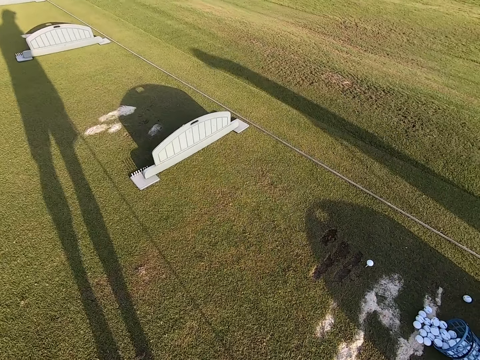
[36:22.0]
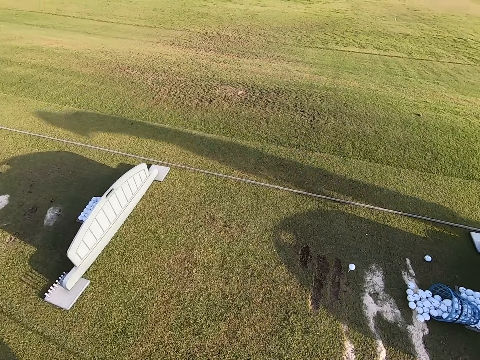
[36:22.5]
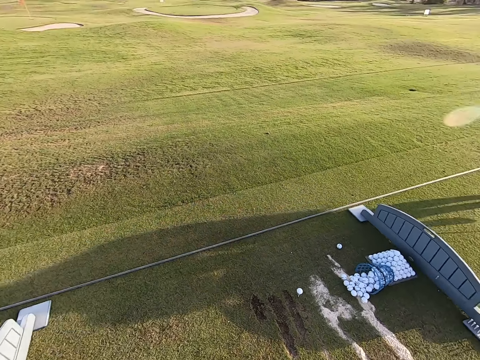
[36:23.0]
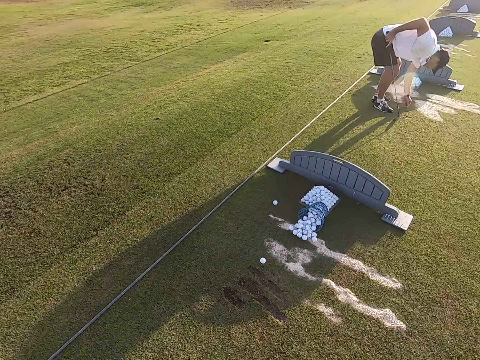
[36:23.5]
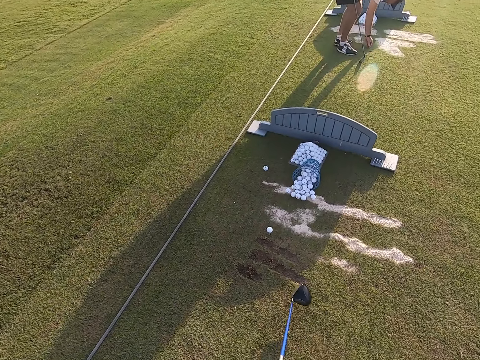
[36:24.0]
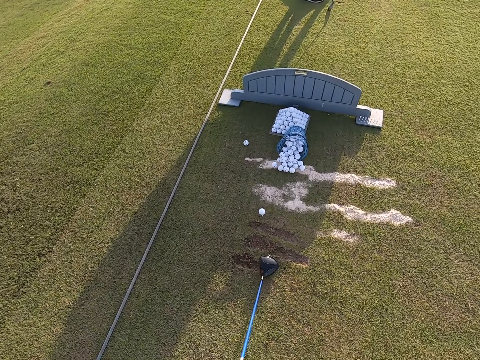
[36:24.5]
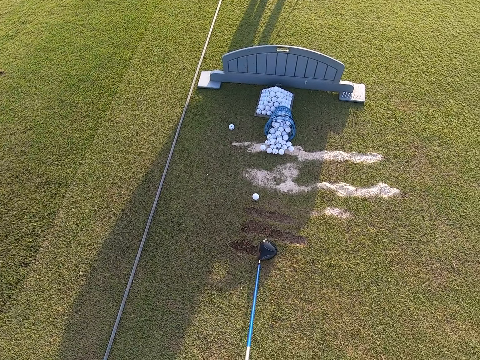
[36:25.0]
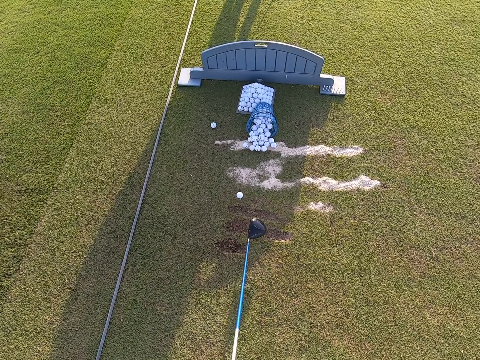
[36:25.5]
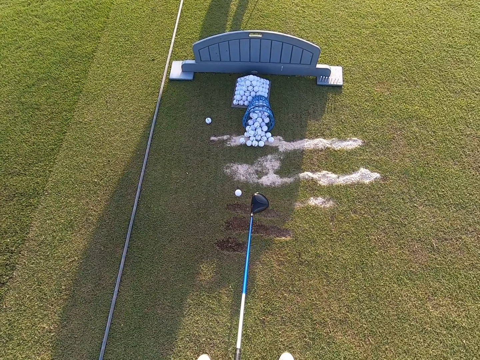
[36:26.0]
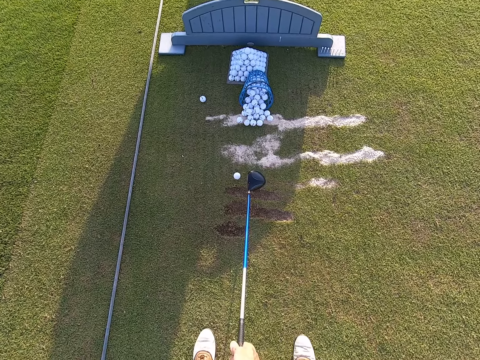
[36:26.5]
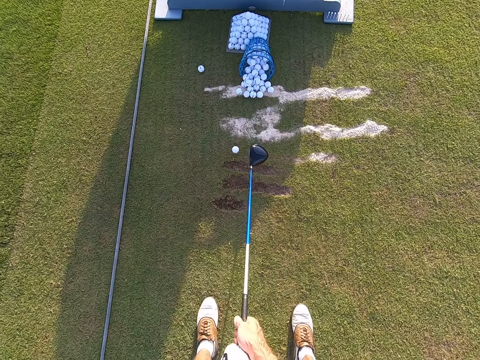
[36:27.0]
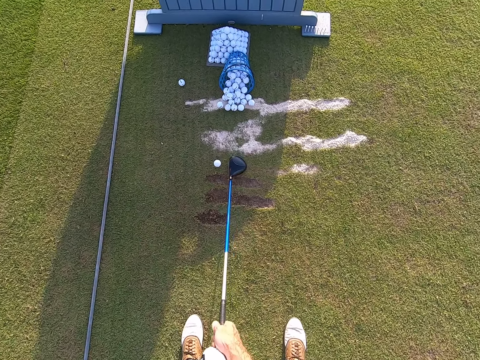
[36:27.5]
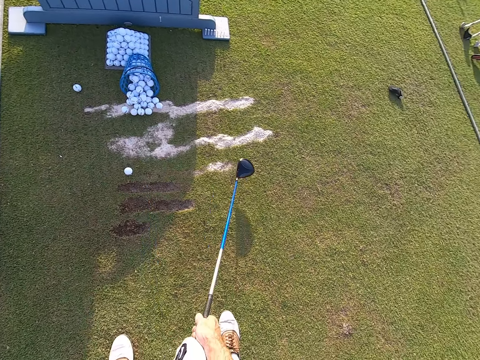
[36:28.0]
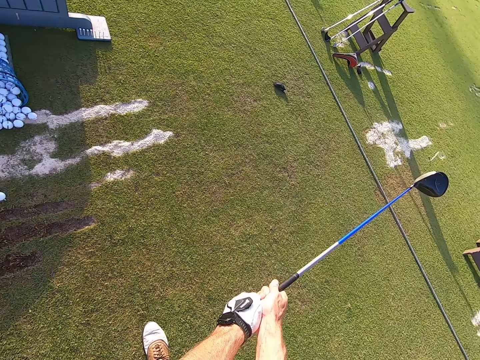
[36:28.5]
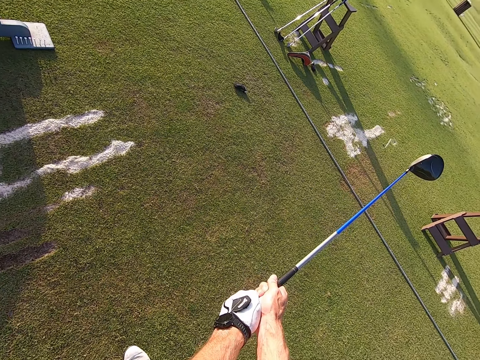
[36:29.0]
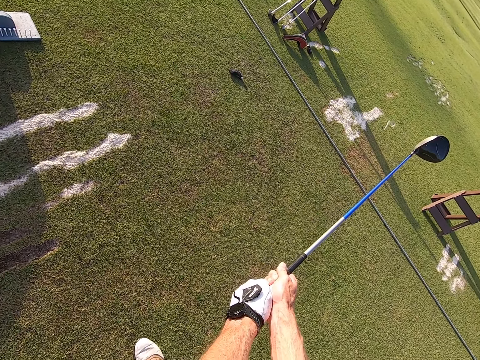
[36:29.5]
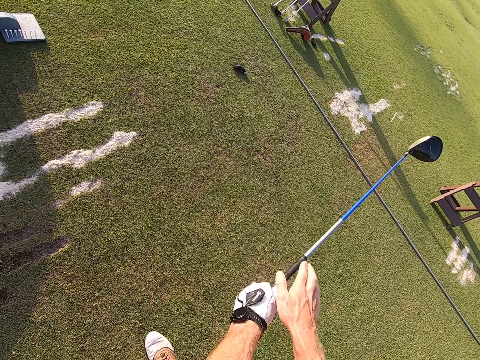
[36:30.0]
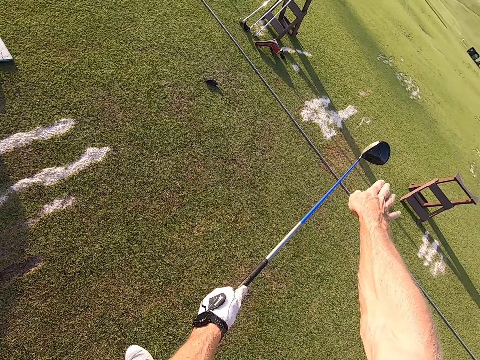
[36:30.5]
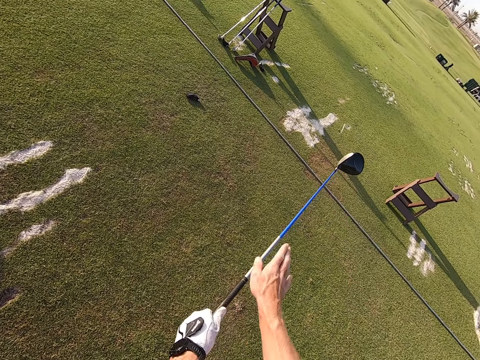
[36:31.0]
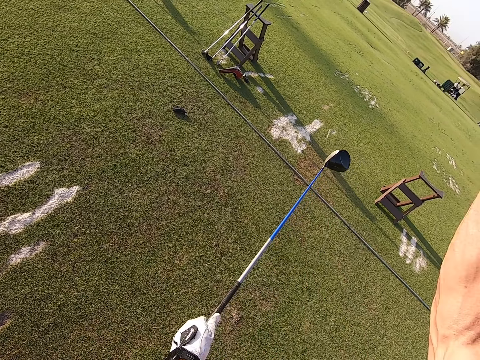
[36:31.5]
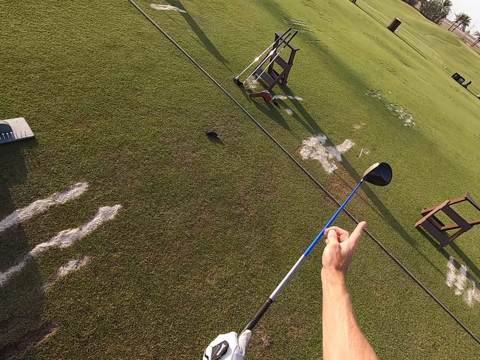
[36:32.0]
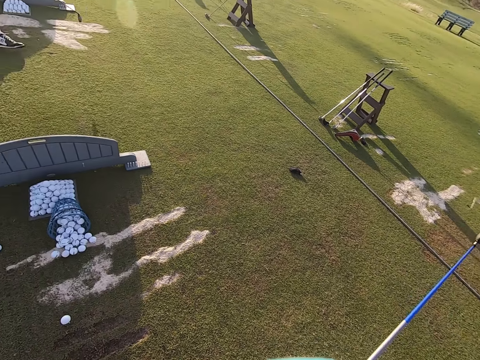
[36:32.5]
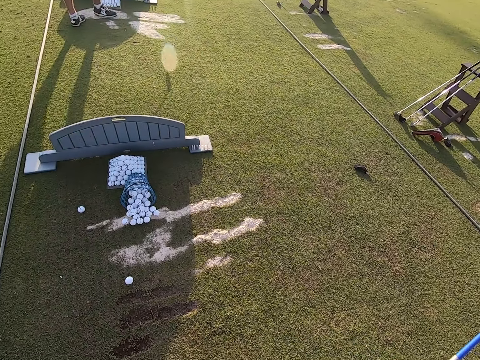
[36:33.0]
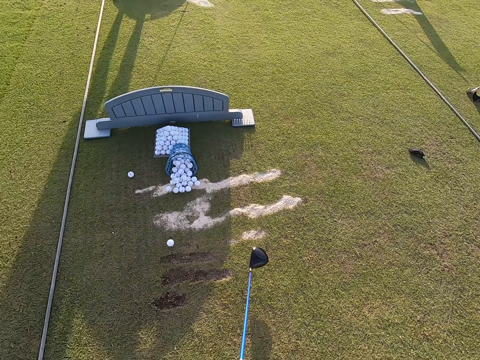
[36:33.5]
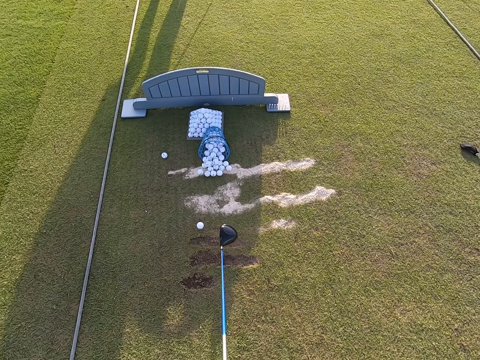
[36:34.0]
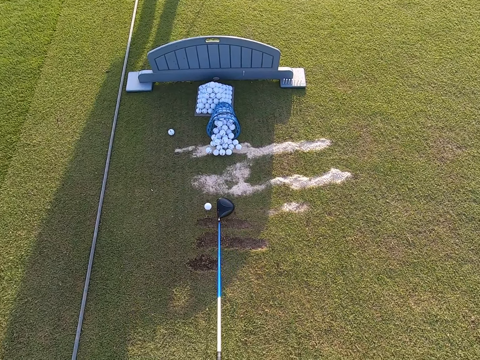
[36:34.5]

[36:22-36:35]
The camera wearer looks around the field. A person picks up a golf ball on the ground. The camera wearer explains how to play the game. They talk with hand signs to the person. They stare around the field.

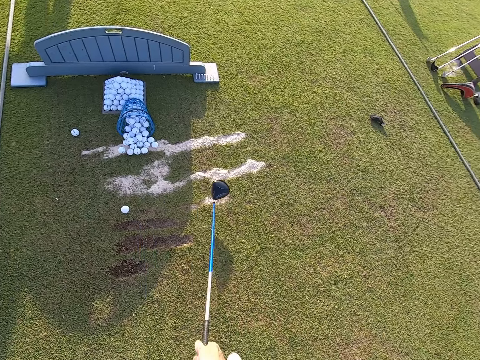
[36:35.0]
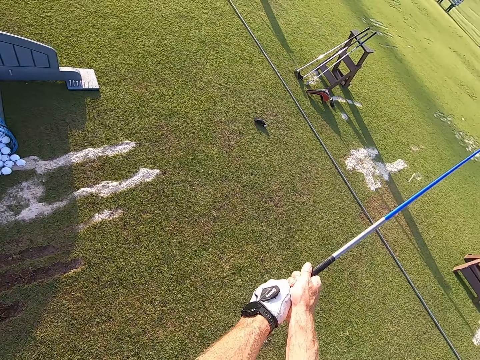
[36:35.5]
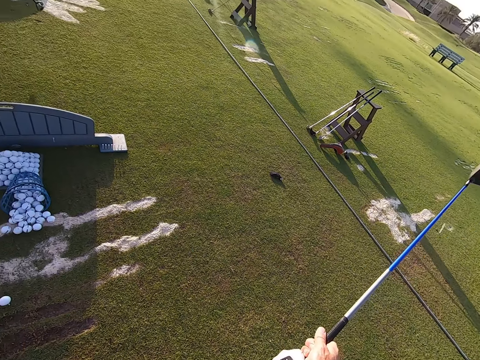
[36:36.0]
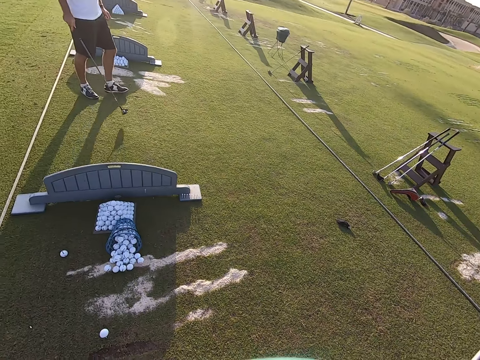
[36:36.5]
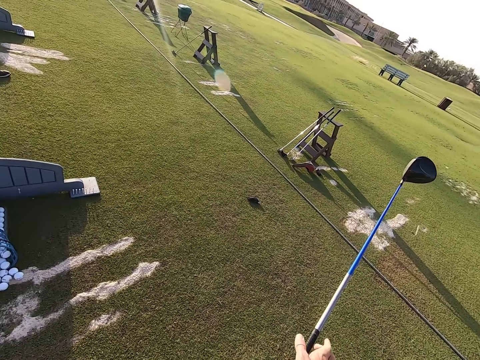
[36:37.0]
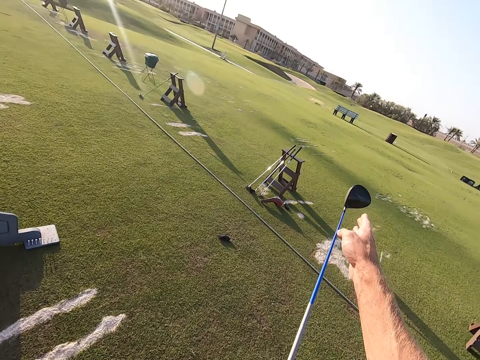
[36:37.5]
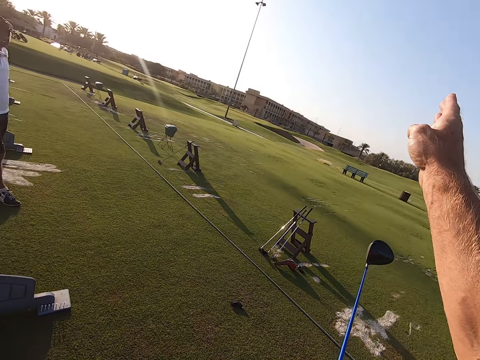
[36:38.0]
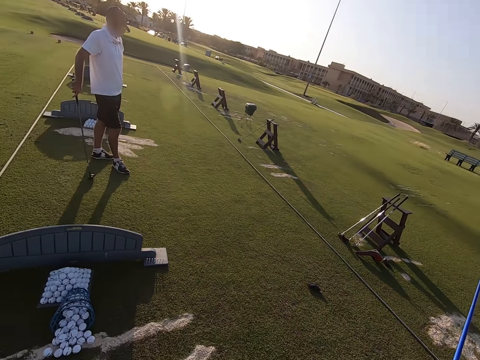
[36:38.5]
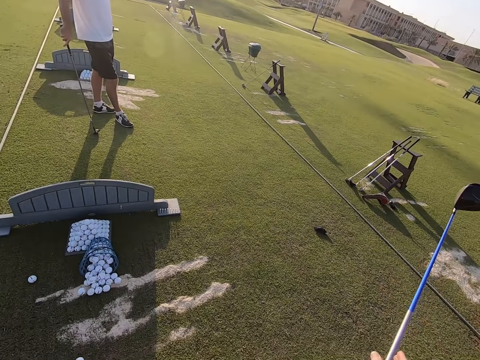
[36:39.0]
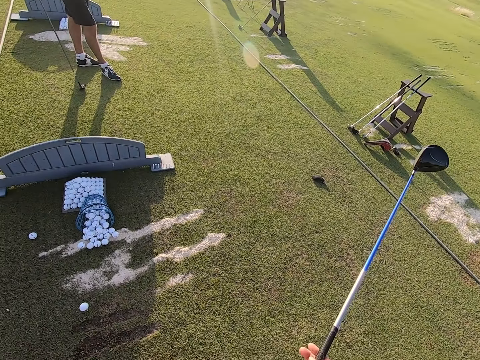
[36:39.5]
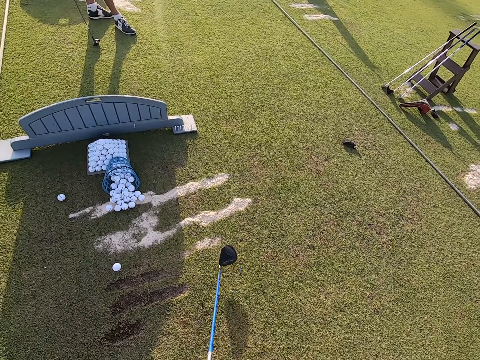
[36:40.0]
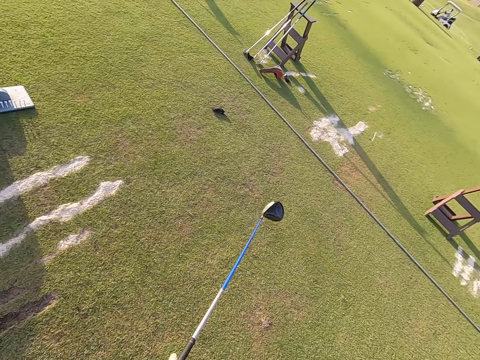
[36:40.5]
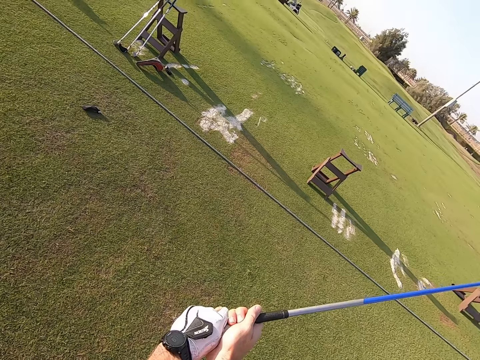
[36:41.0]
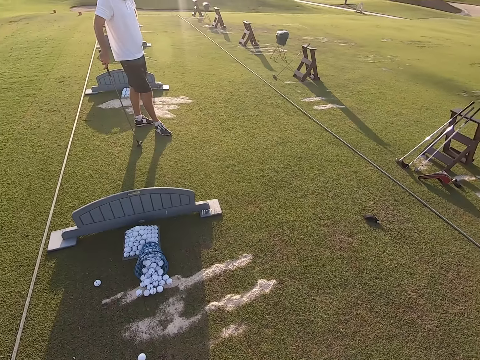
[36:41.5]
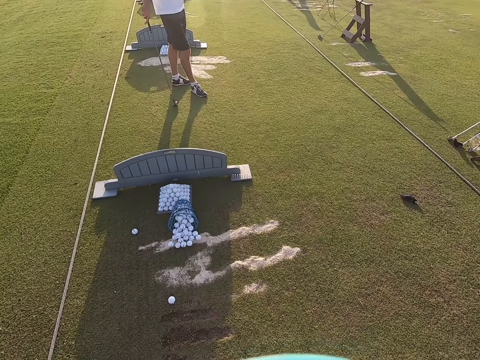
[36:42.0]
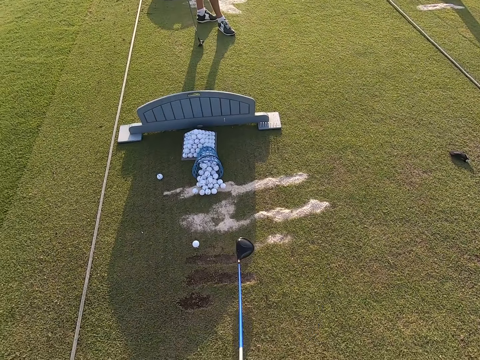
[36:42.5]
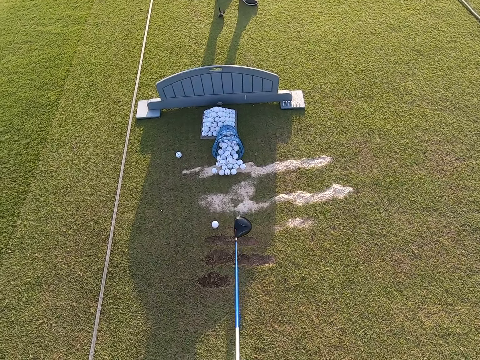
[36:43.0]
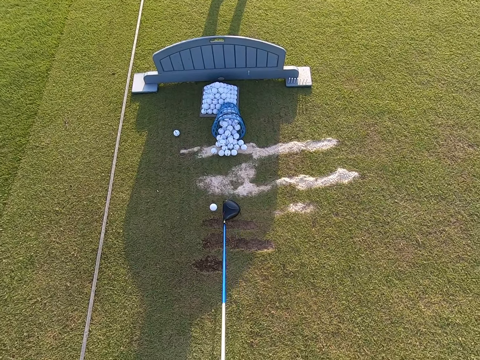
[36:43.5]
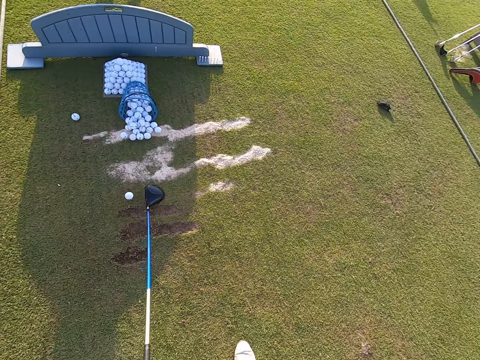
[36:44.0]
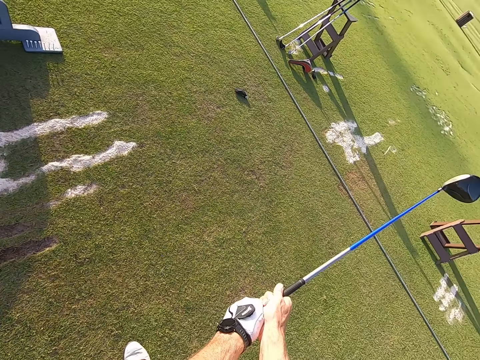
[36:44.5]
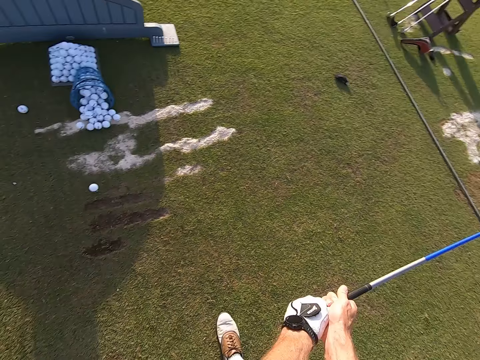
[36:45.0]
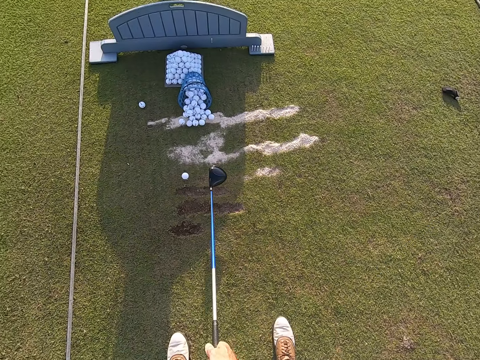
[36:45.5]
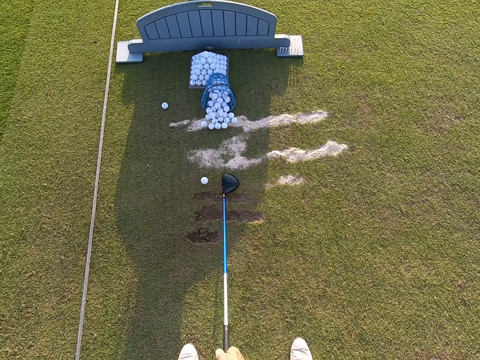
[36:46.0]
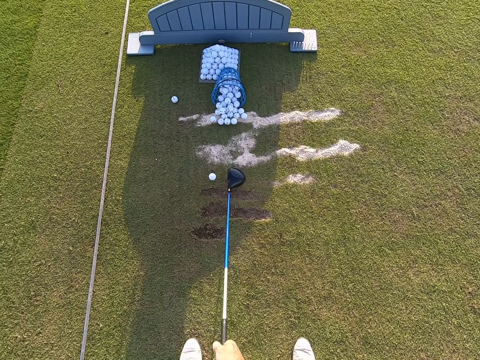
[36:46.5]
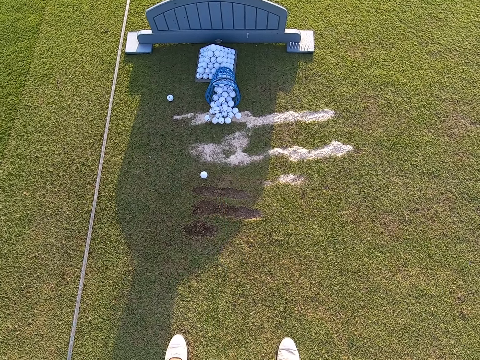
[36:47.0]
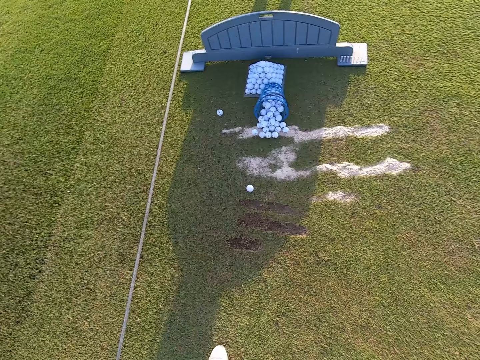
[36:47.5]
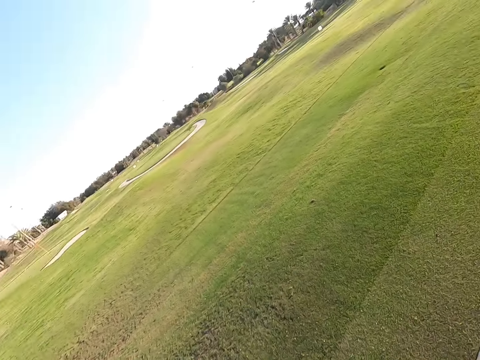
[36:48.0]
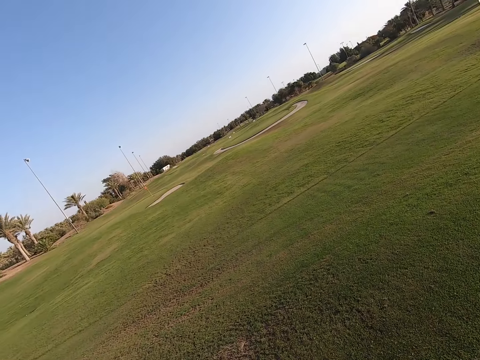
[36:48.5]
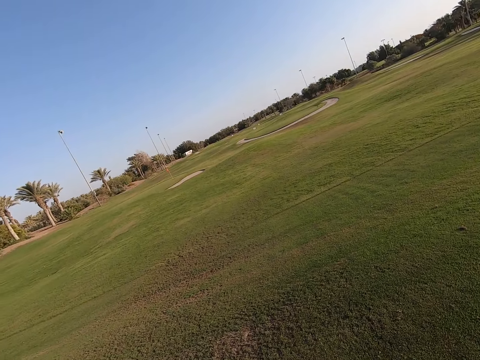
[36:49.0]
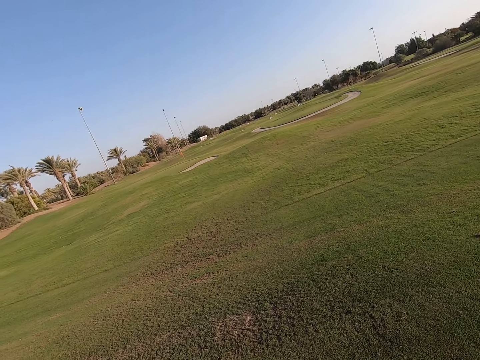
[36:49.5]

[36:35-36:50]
A person walks around. The camera wearer talks with hand signs to the person. They stare around the field. They play the game.
